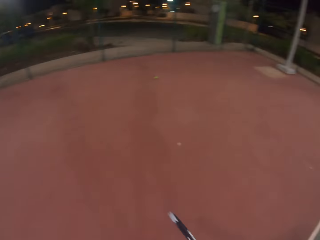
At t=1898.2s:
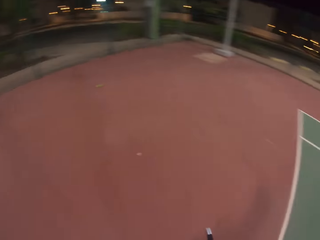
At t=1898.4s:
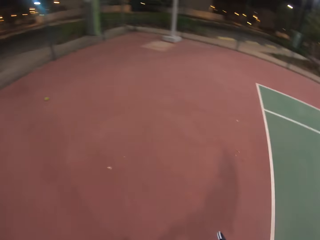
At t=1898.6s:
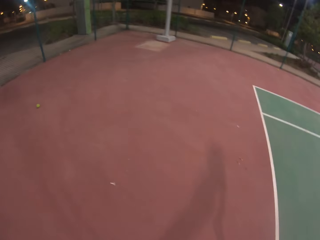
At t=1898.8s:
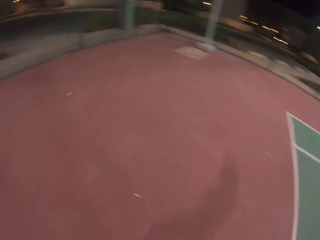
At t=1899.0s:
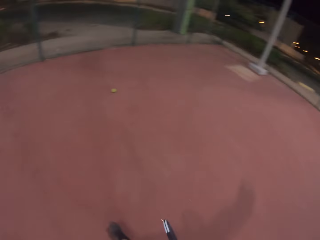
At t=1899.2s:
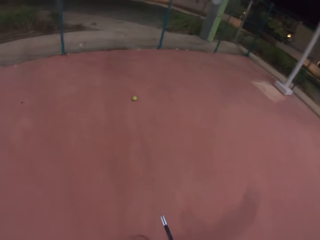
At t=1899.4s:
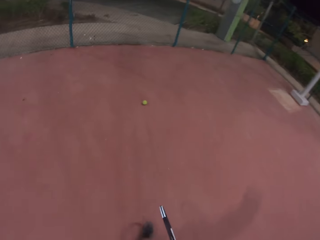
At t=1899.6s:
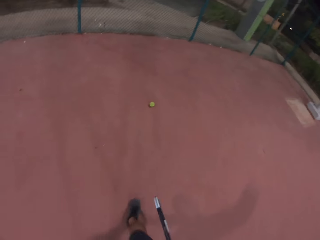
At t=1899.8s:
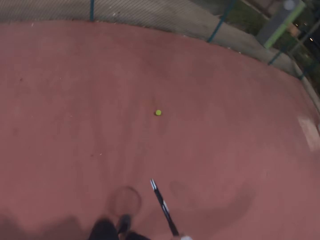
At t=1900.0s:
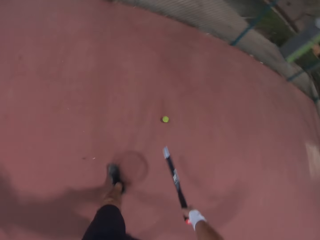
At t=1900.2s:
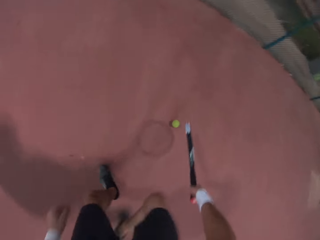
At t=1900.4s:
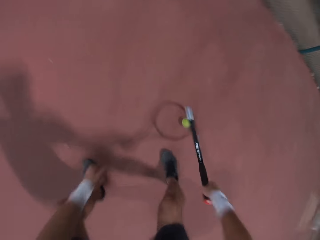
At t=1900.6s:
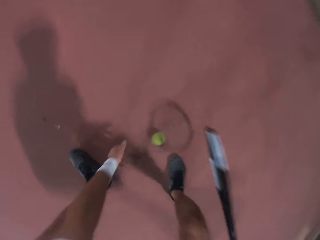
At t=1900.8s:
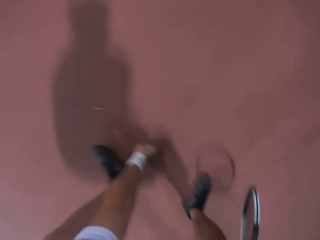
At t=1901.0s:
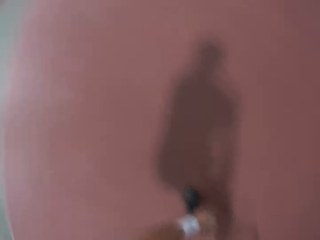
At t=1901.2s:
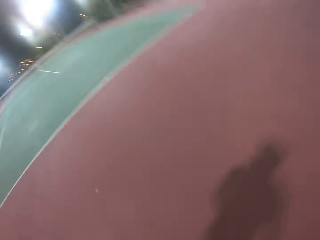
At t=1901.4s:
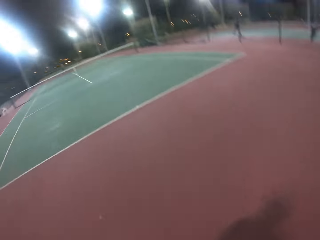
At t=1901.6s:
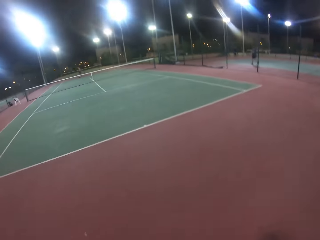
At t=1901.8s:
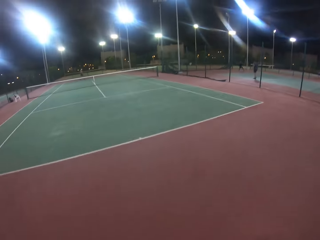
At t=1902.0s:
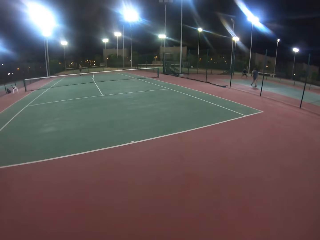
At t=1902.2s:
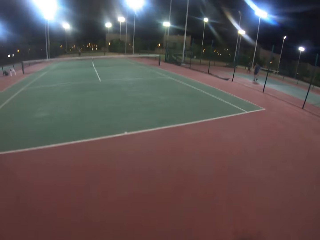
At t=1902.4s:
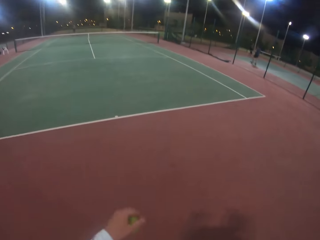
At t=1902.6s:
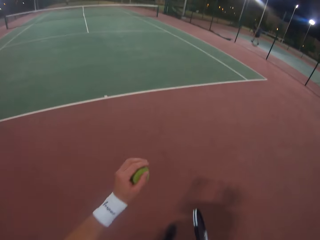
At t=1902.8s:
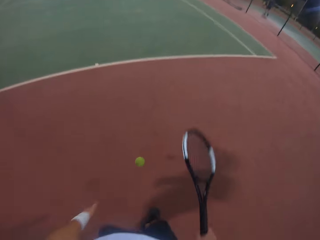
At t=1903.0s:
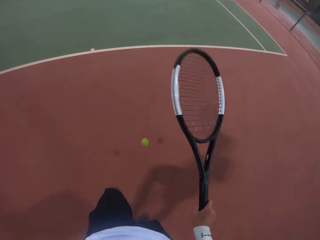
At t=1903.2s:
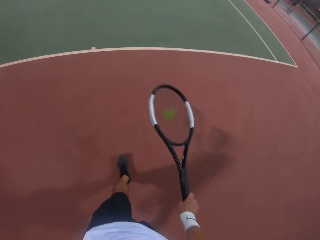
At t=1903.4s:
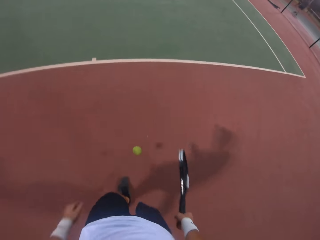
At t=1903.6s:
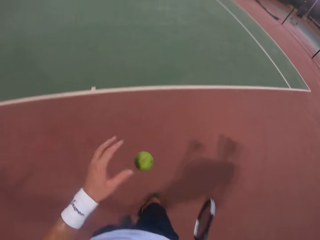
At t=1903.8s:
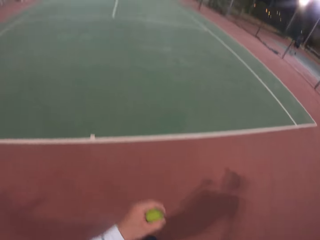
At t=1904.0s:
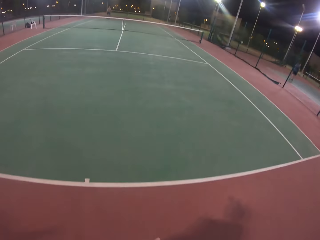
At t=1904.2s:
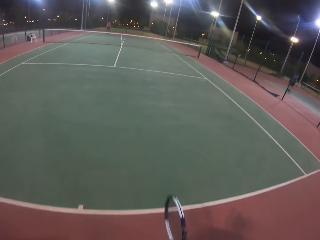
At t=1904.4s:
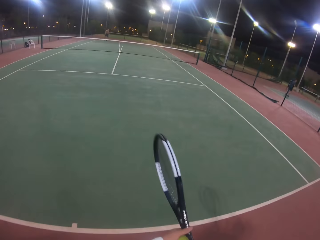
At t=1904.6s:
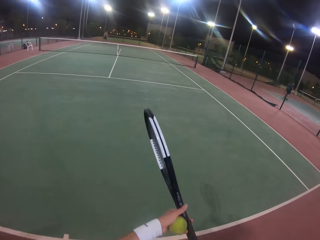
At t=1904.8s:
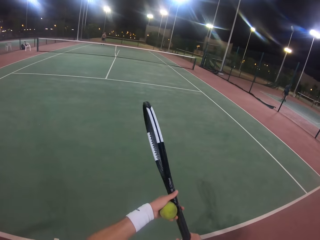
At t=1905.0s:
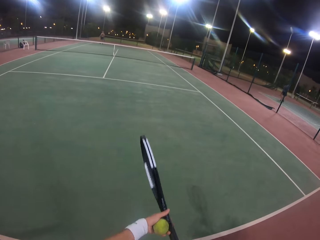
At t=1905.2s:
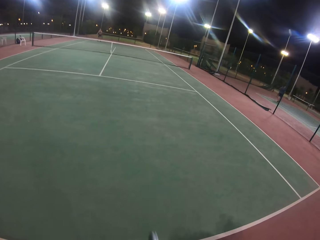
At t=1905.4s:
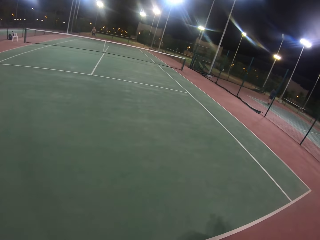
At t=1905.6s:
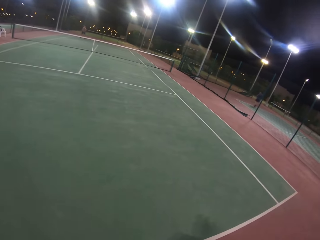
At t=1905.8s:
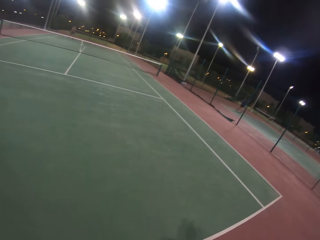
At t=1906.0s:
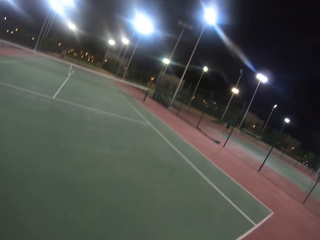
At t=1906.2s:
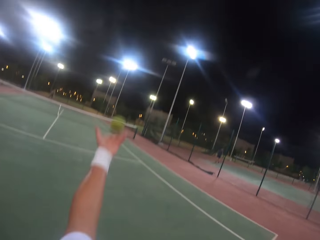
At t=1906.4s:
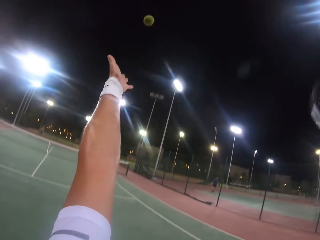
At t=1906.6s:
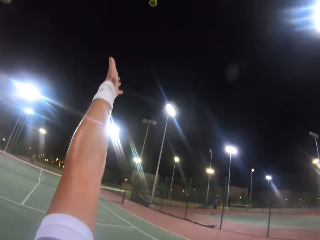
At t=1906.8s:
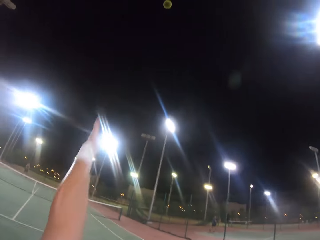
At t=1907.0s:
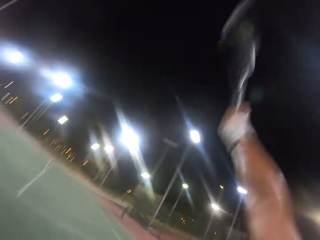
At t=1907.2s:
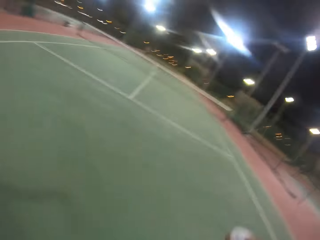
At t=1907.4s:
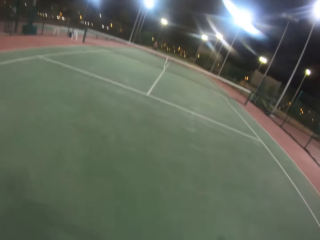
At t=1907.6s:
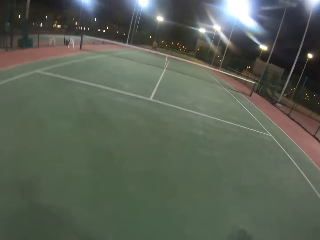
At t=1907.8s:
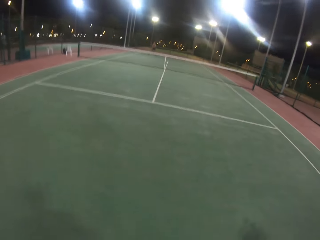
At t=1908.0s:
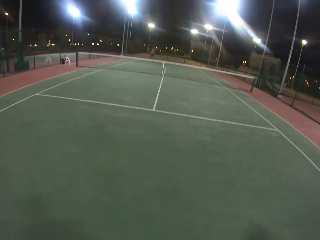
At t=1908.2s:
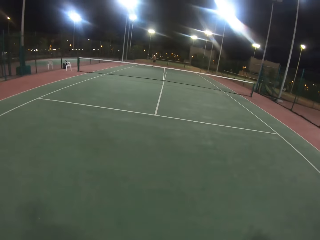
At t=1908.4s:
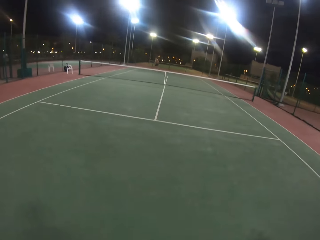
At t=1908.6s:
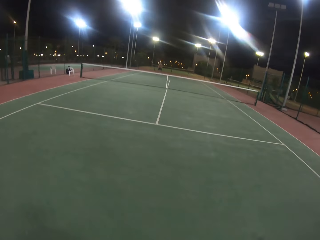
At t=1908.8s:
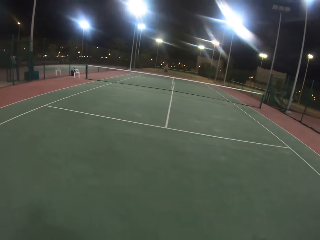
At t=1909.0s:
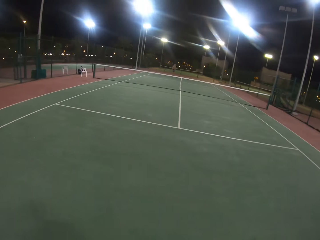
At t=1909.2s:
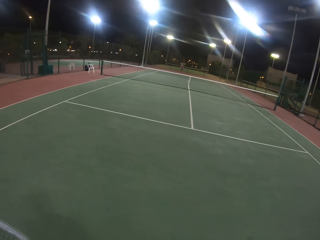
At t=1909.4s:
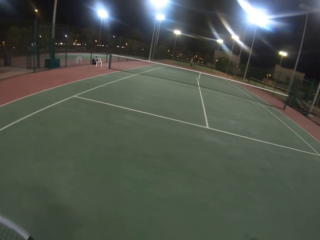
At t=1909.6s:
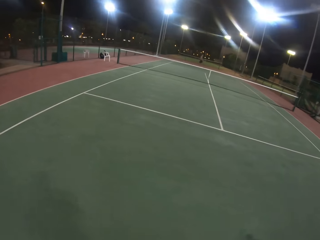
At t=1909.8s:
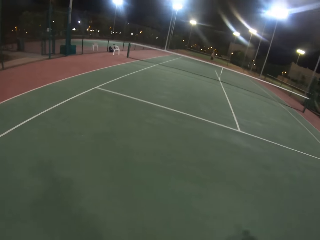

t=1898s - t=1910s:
The camera wearer walks towards the ball. They look around the badminton court. They walk in the badminton court. They pick up the ball. They catch the ball. They look around the badminton court. They bounce the ball. They catch the ball. They throw a yellow tennis ball in the air. They hit the ball with a badminton racket. The camera wearer and a person play the tennis game.

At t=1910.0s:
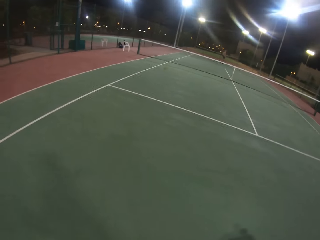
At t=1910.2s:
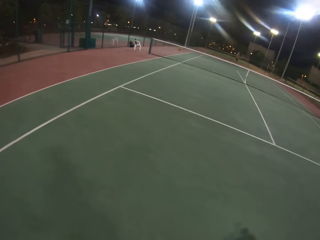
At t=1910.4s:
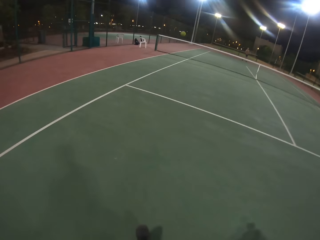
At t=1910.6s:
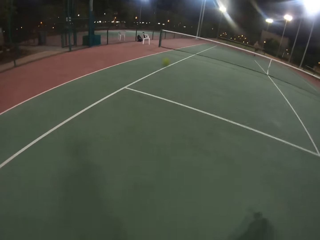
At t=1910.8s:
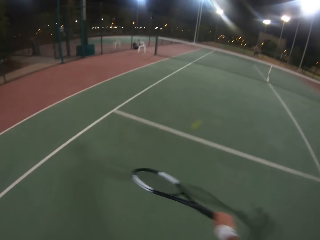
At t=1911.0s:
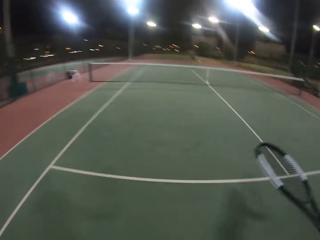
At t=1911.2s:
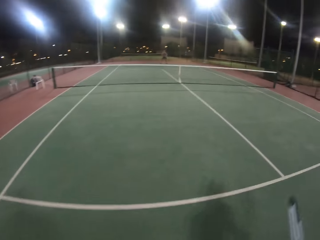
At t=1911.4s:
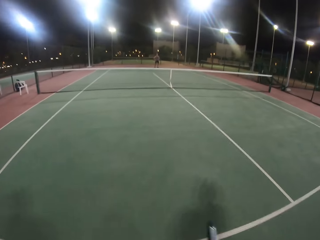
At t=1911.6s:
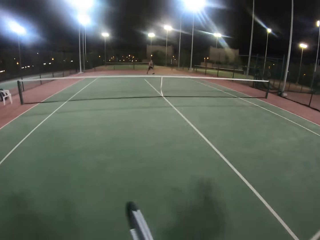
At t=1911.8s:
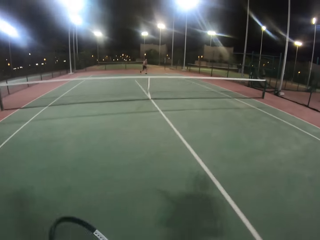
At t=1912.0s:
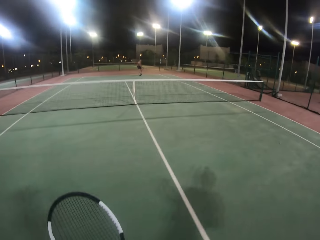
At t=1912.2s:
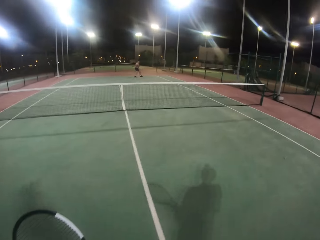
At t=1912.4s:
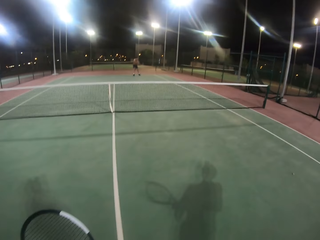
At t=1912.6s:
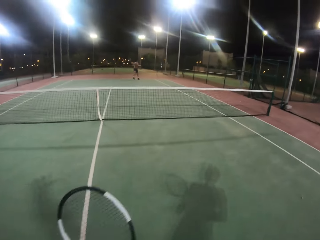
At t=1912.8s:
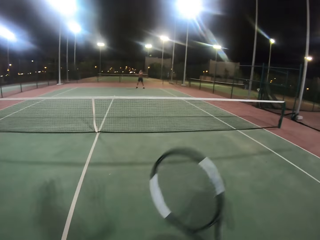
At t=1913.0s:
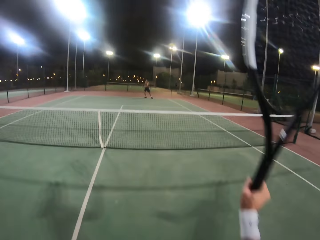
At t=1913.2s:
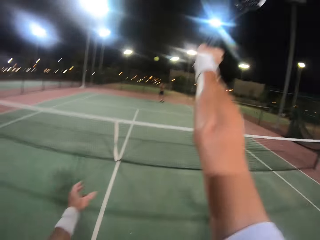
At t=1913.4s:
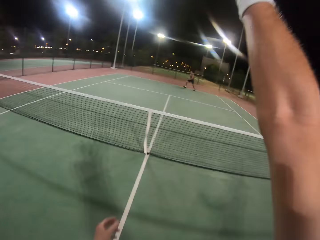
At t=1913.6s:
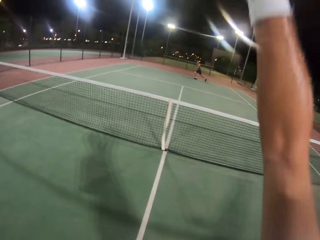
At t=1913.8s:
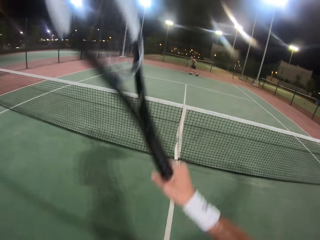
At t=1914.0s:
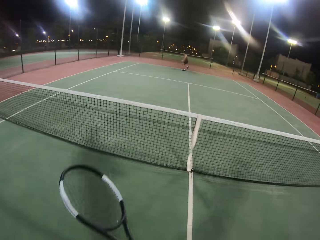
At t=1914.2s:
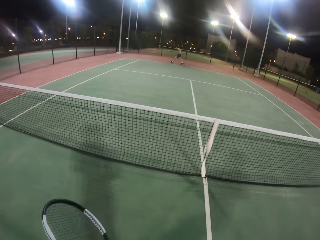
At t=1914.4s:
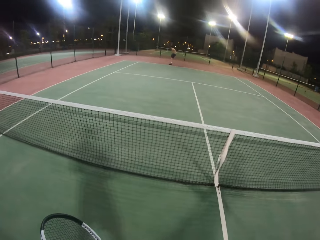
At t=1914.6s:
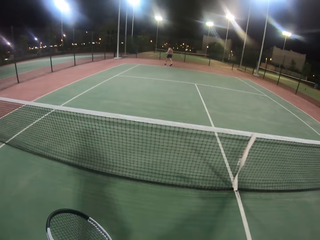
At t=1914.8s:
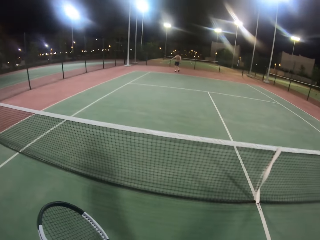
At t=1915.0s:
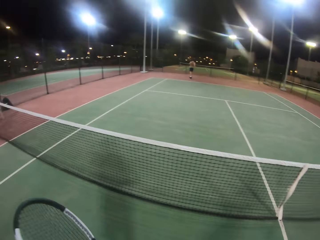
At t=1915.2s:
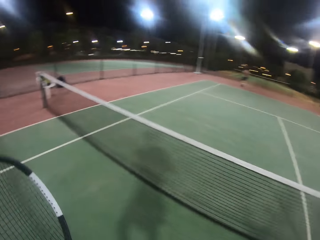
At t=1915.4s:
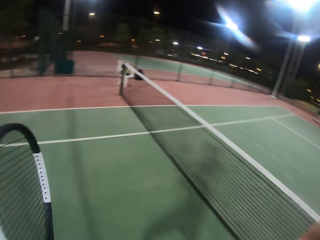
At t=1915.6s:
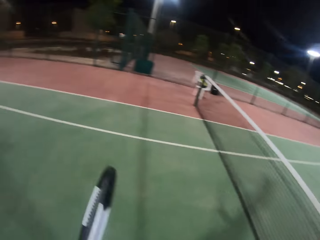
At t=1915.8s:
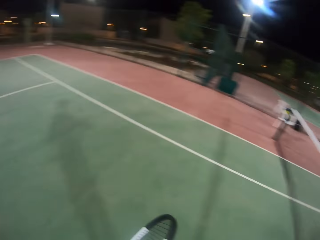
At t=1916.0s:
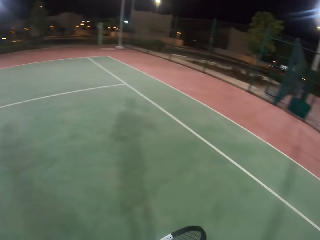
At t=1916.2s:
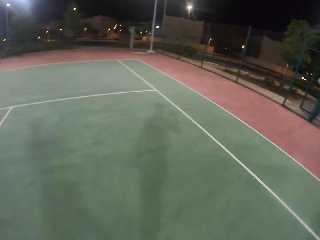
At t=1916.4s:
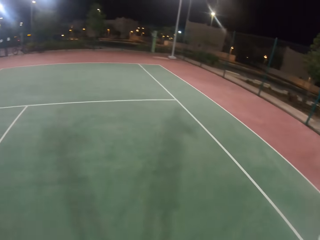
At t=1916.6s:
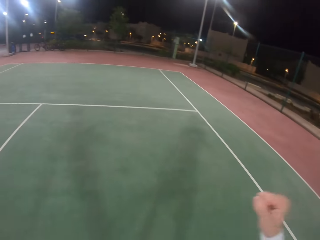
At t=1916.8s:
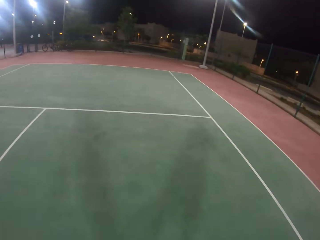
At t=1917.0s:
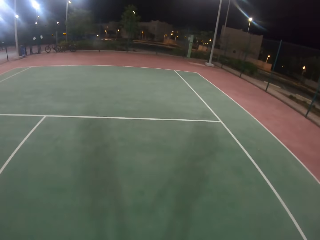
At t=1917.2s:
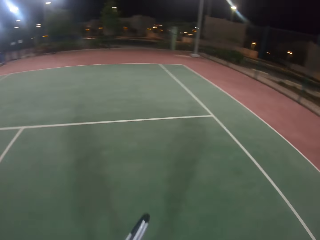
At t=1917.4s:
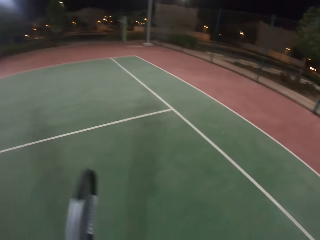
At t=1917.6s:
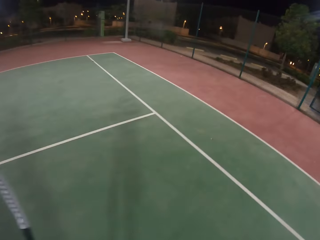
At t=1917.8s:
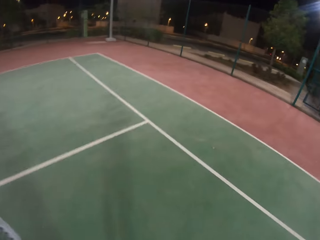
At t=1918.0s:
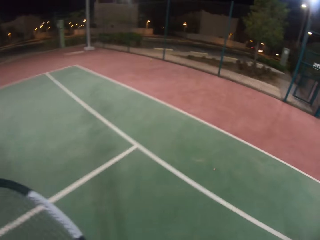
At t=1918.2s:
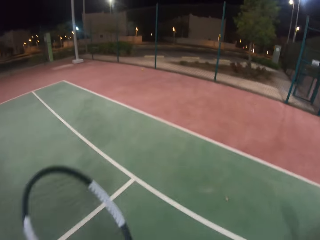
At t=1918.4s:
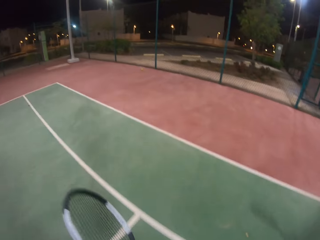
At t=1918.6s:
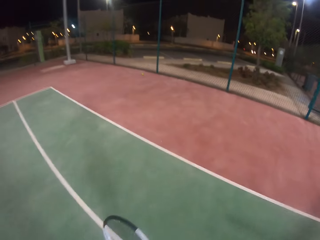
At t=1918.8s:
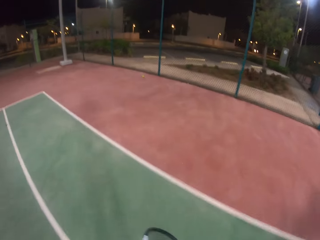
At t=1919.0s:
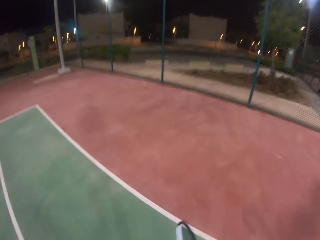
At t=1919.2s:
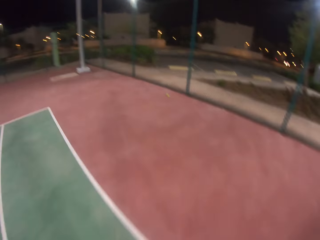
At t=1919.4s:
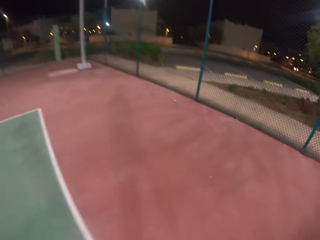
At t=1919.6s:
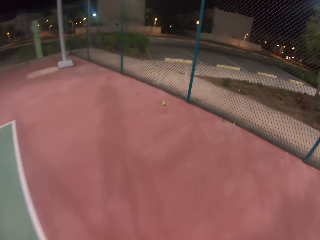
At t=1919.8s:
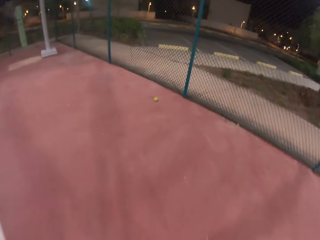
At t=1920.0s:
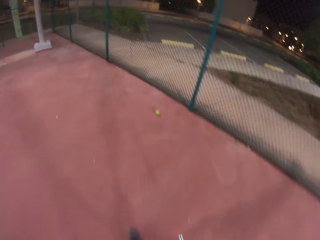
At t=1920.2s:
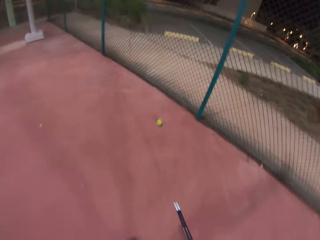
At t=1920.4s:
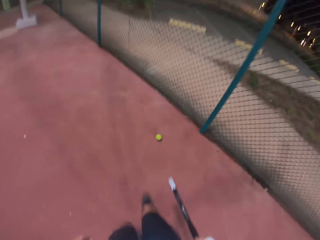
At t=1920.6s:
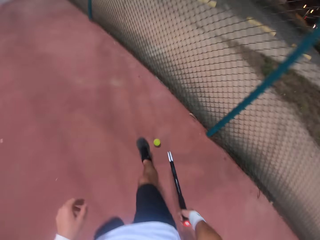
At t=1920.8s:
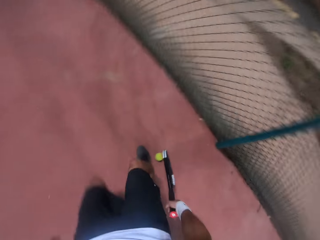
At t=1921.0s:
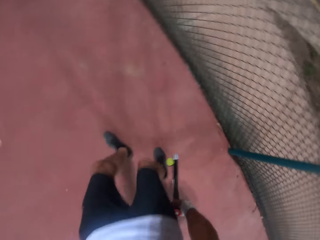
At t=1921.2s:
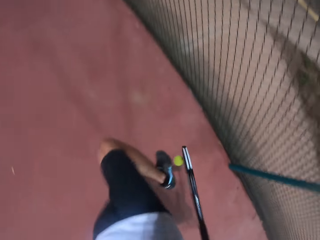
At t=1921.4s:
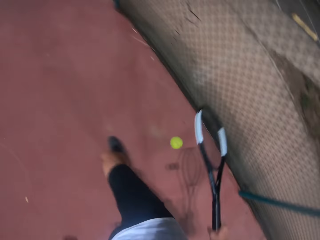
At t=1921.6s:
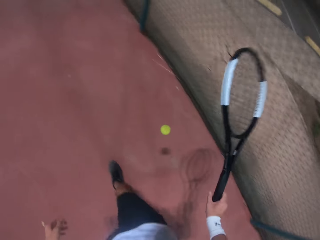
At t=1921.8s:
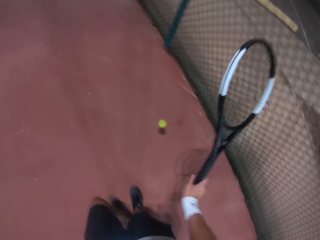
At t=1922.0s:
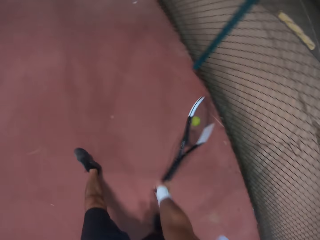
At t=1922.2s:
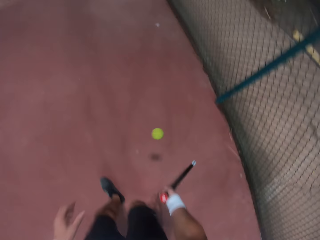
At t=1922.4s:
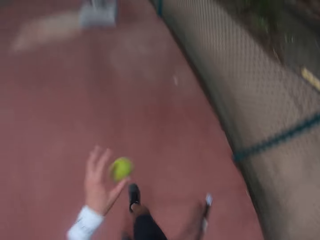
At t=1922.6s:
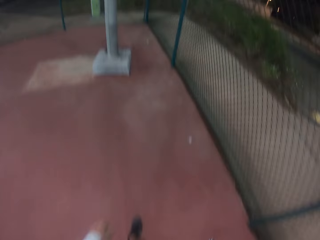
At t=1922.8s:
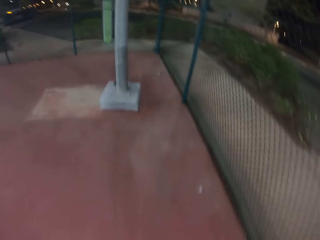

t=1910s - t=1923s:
A man hits the ball with a badminton racket. The camera wearer hits the ball with the badminton racket. The man hits the ball with the badminton racket. The camera wearer hits the ball with the badminton racket. They look around. They walk around. They pick up the ball. They bounce the ball.
